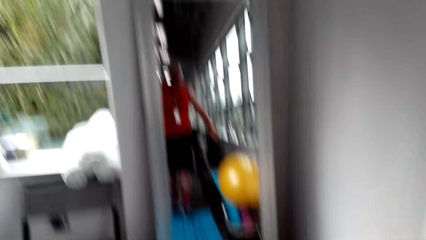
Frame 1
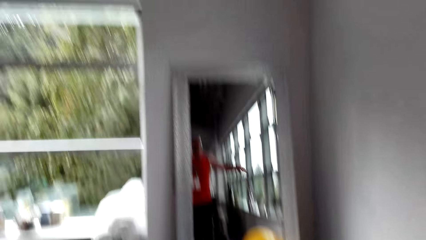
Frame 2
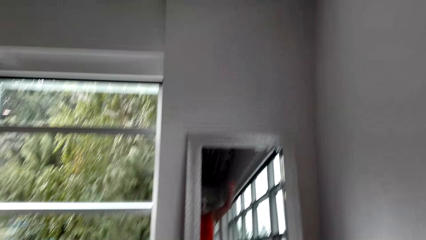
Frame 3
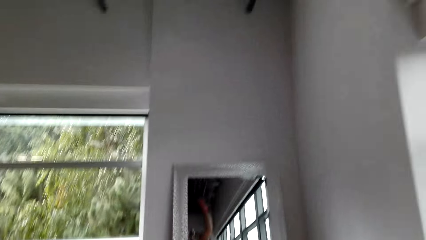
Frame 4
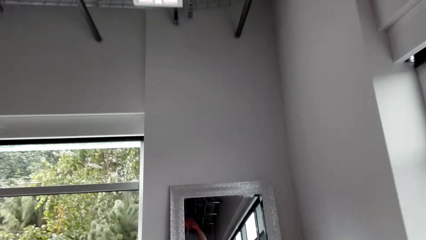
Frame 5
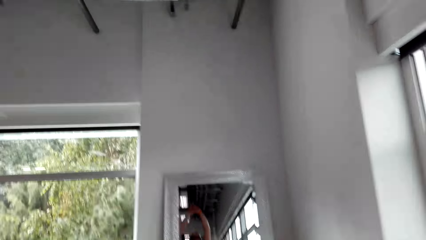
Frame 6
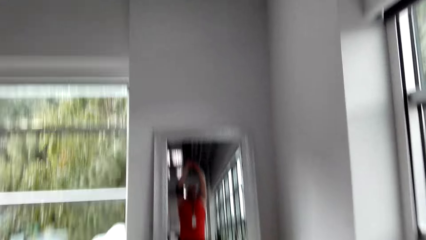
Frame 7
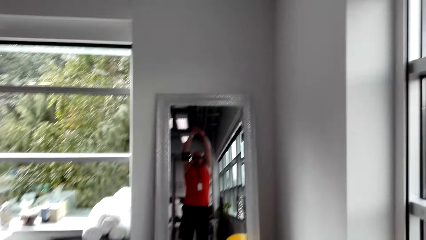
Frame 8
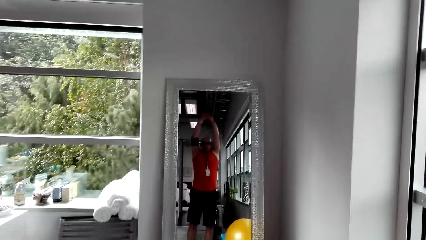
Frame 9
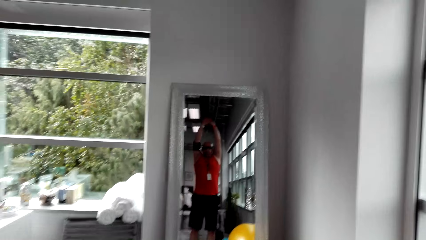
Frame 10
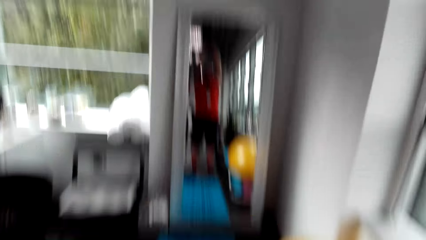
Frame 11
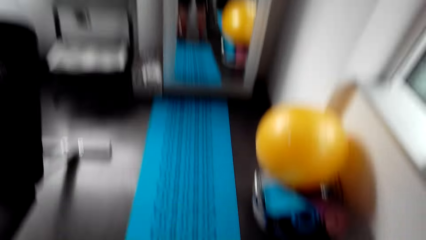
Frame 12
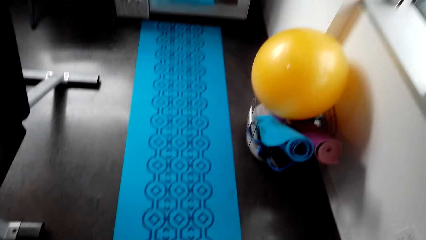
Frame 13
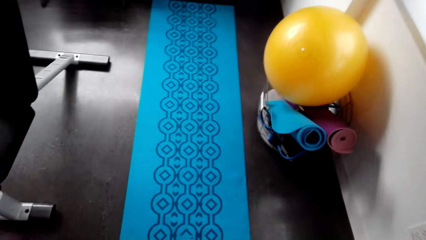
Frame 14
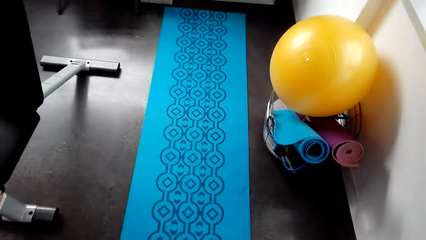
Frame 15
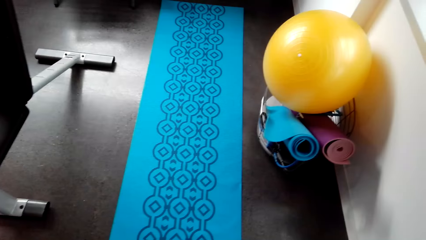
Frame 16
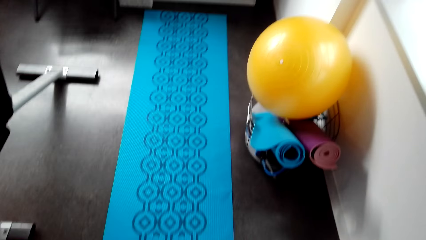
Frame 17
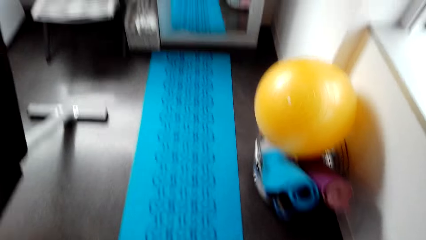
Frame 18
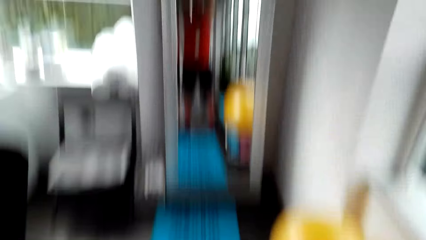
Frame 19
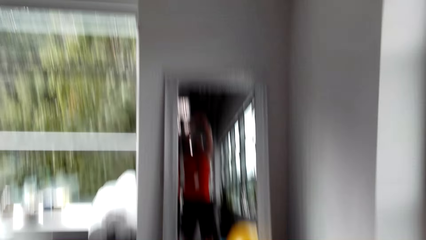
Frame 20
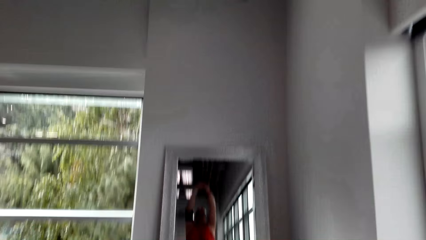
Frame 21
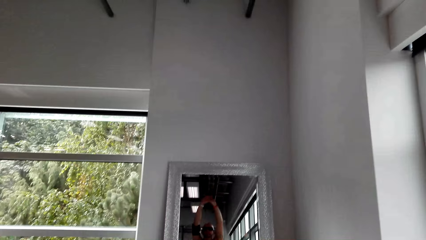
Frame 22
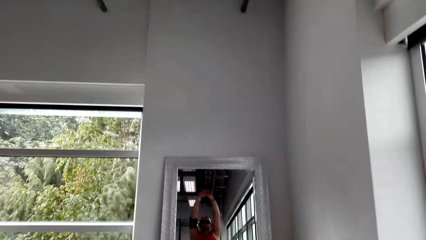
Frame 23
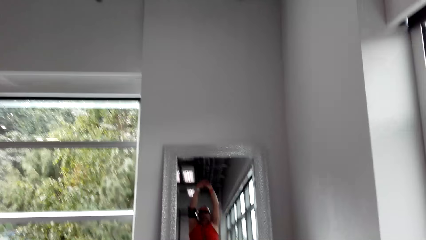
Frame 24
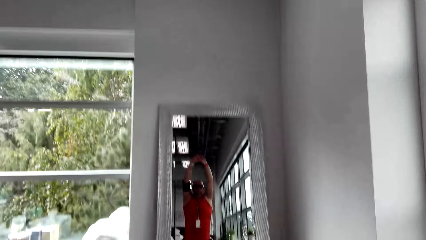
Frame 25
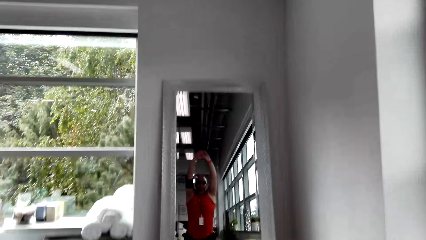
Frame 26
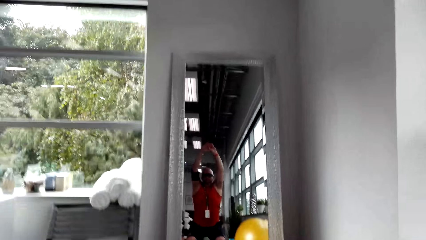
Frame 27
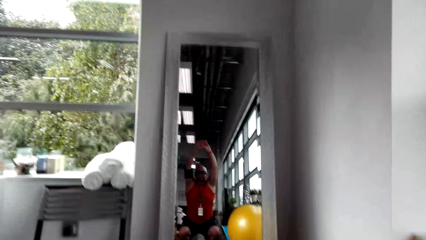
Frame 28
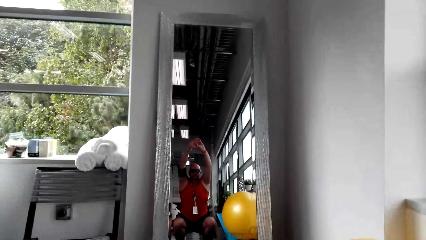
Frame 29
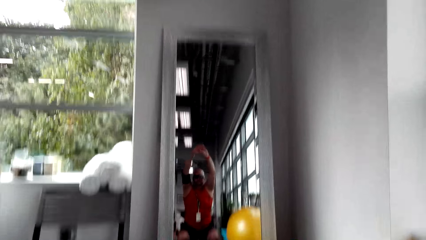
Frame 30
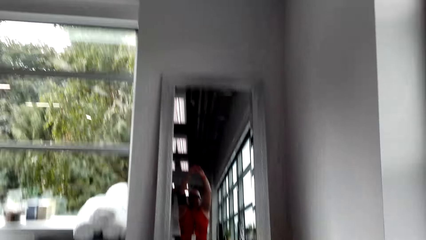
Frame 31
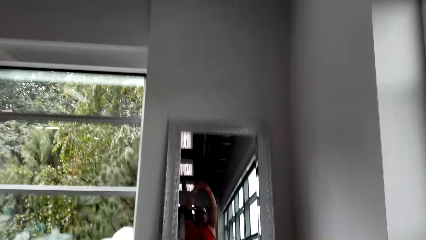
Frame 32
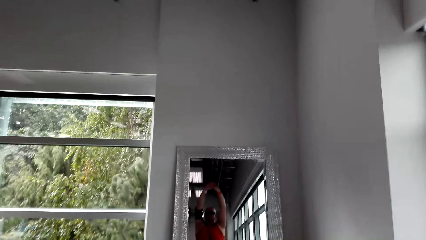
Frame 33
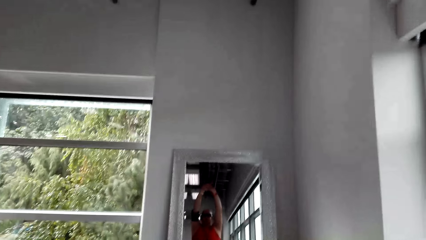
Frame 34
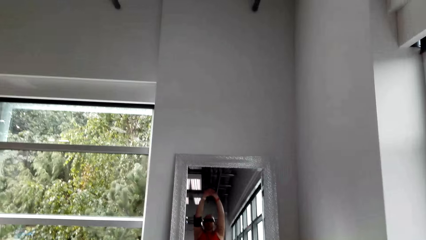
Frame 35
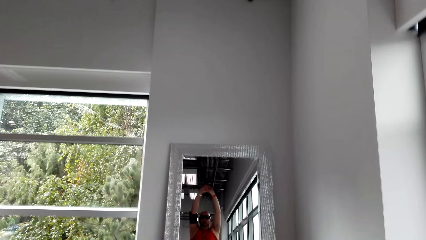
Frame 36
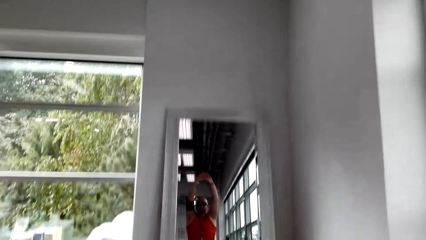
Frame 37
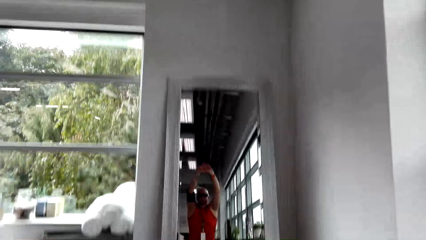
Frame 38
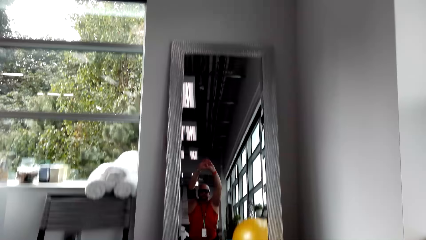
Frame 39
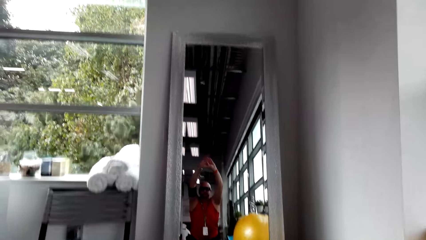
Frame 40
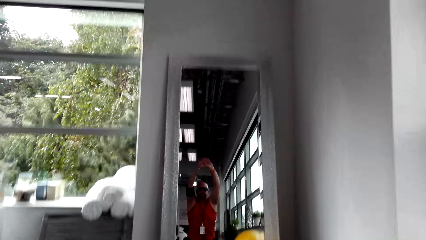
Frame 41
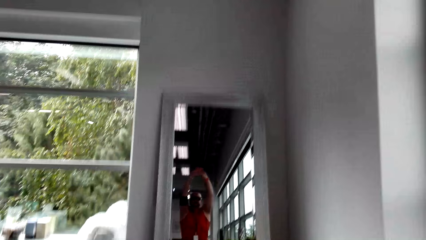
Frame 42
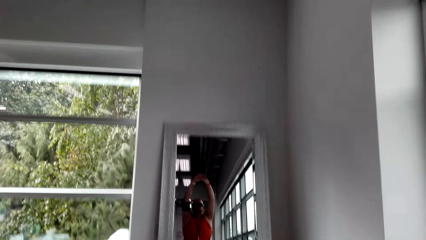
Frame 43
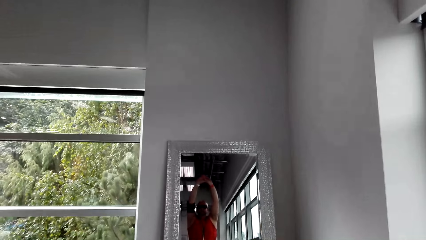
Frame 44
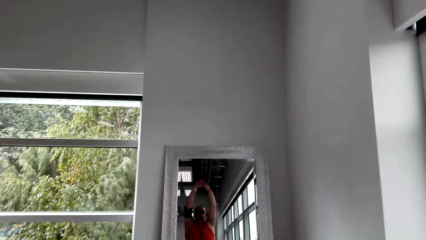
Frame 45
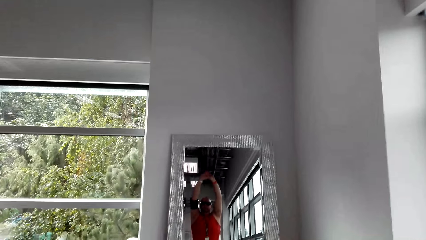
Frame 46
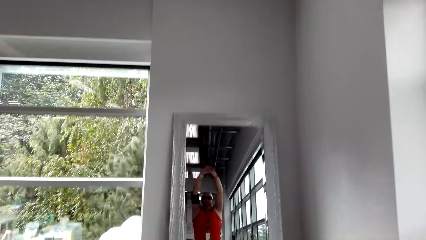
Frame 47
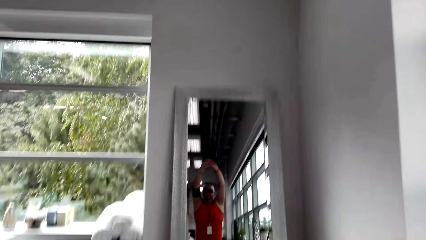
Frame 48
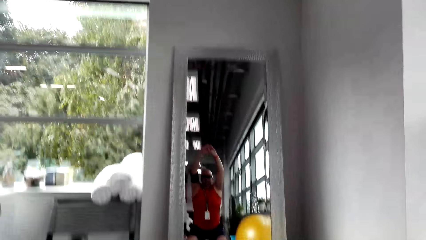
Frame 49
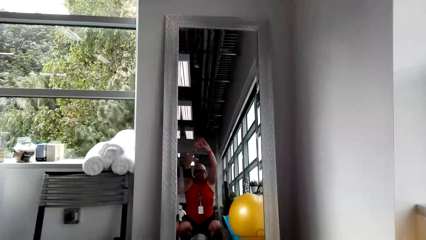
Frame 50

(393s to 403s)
The camera wearer does exercise. He squats with his hands upwards. He looks down. He looks up.

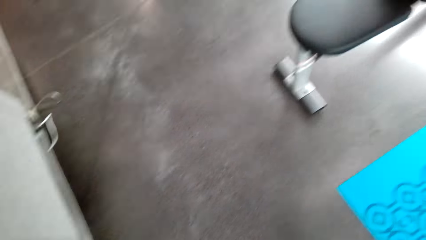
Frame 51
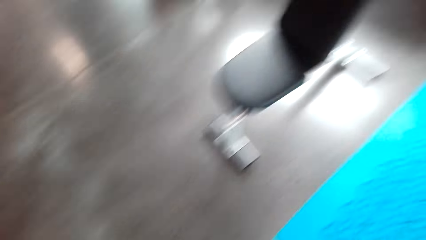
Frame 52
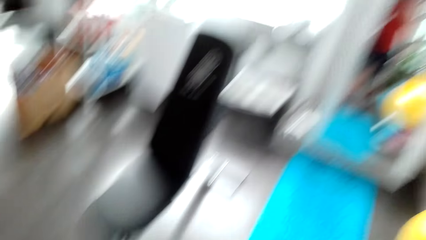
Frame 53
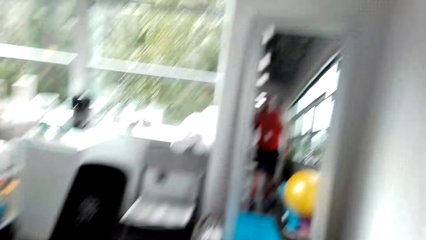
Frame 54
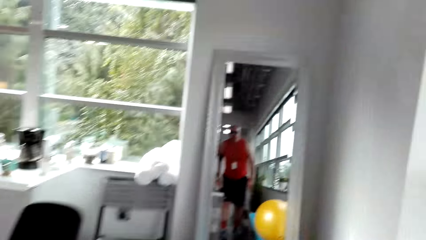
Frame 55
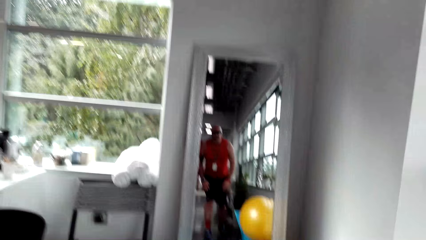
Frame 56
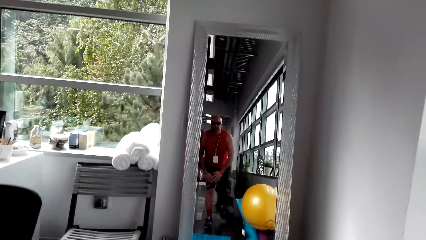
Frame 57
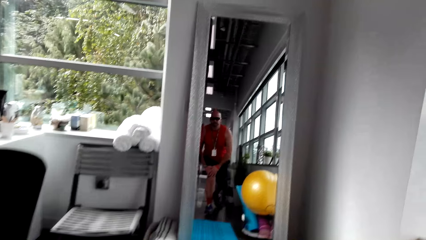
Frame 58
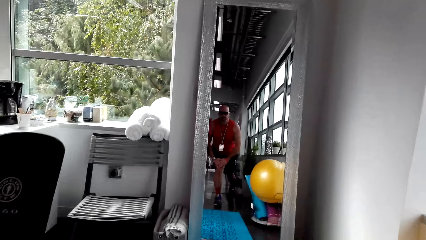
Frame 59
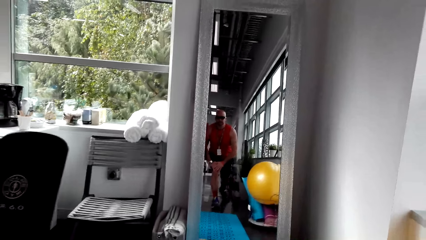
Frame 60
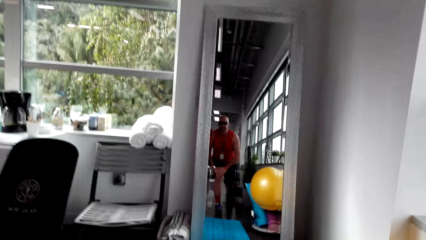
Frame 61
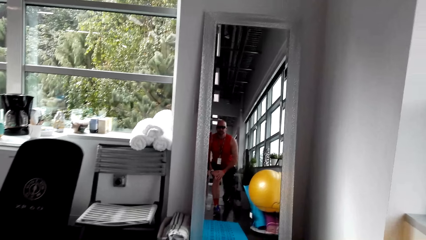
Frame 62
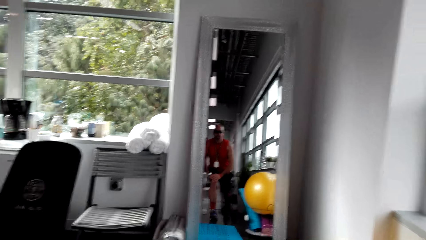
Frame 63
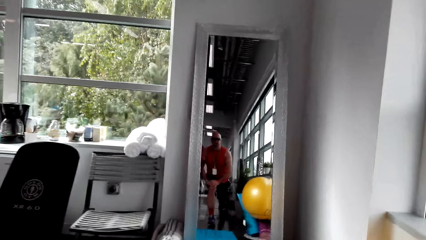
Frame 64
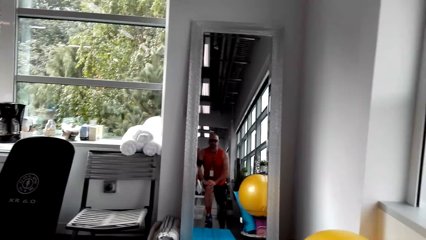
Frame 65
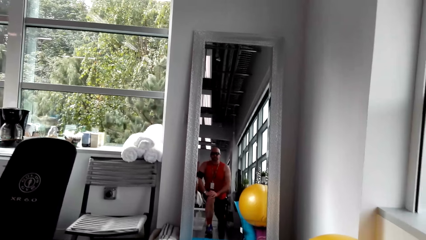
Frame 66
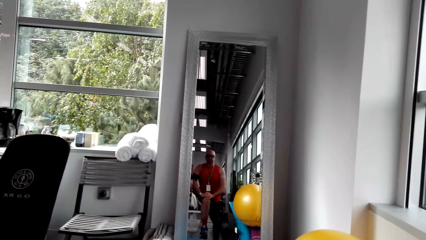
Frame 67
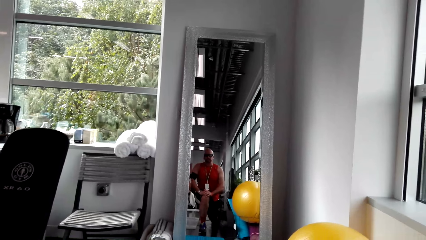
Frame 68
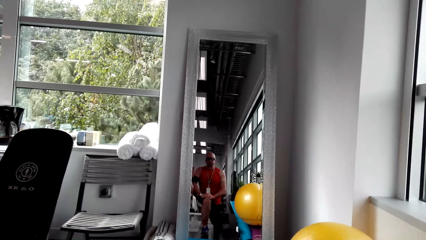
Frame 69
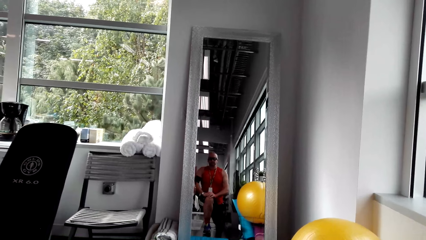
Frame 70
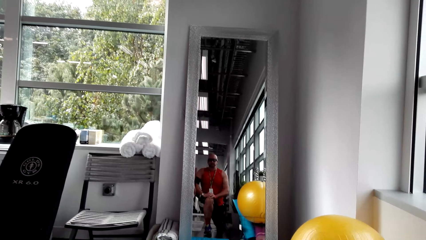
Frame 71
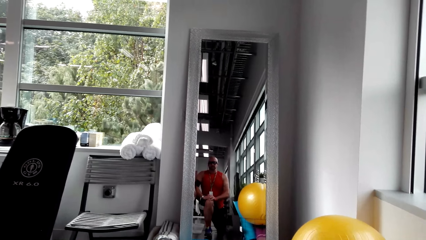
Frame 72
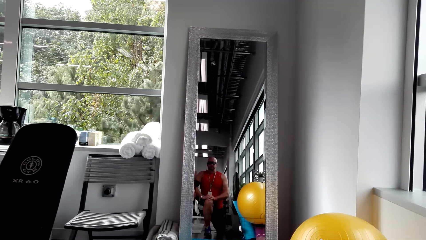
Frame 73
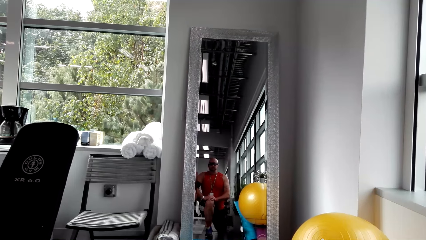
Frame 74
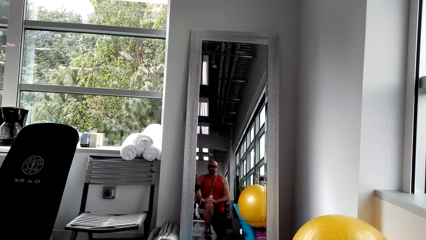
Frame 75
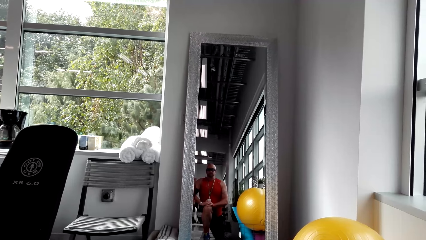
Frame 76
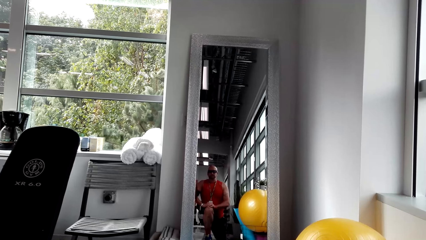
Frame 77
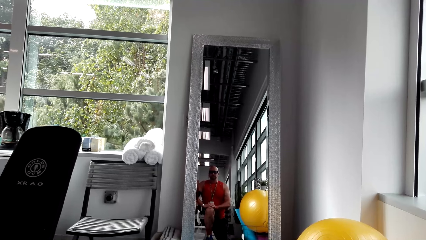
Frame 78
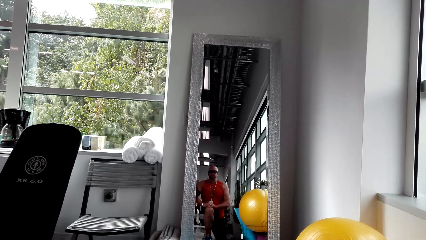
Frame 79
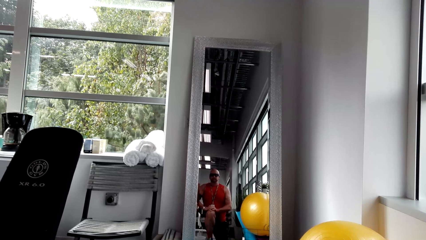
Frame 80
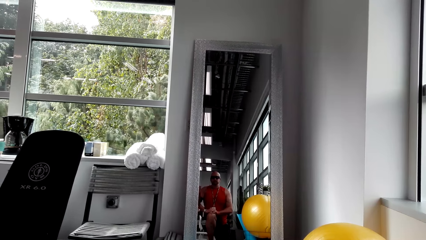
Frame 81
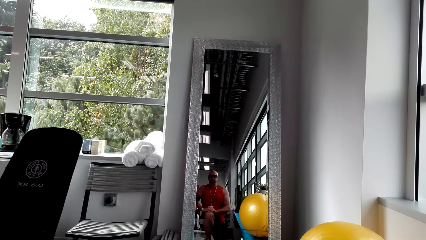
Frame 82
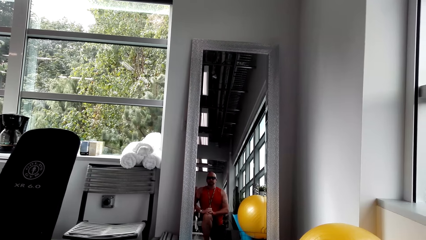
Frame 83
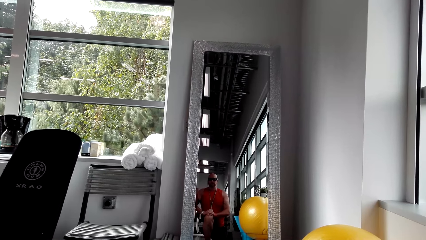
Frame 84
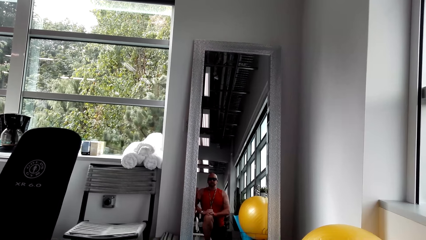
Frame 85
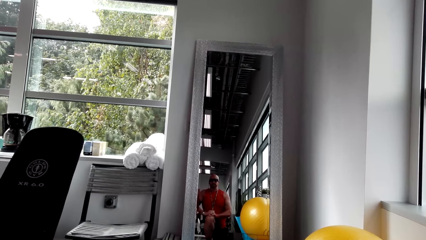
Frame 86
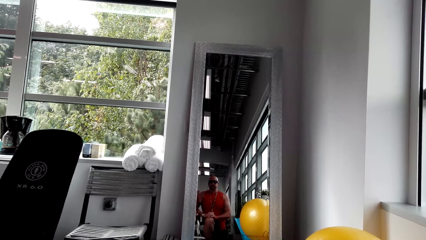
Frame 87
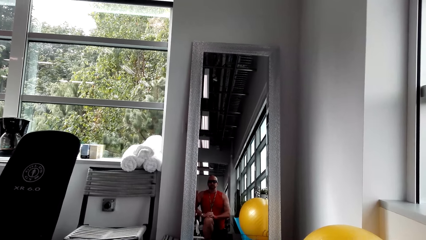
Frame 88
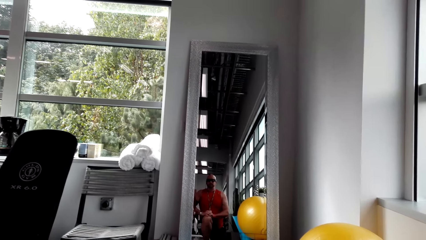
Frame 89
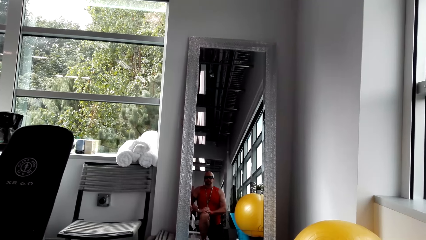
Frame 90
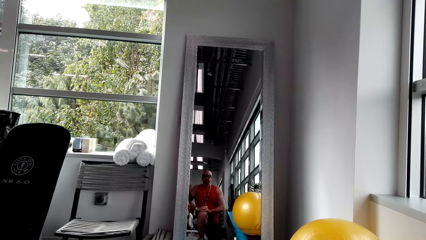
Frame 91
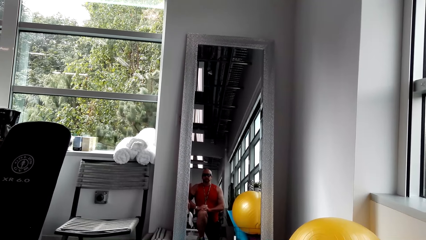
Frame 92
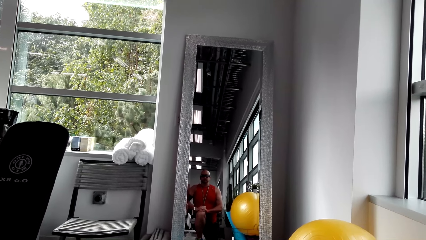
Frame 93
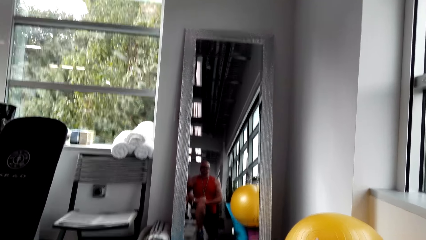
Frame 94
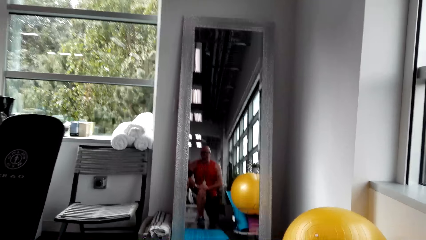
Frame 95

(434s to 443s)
The camera wearer does sets of squats while leaning forward.
